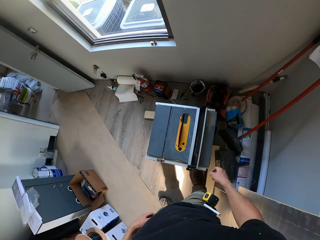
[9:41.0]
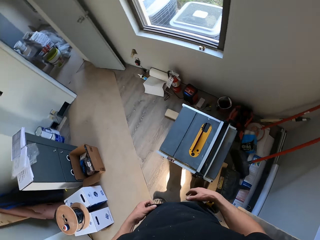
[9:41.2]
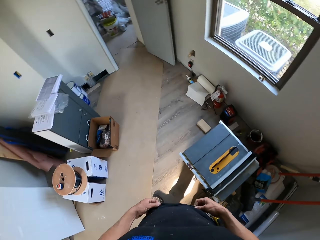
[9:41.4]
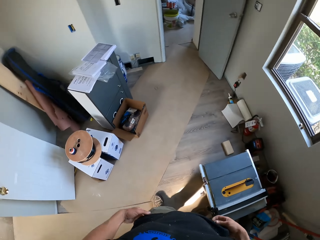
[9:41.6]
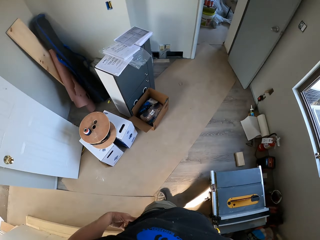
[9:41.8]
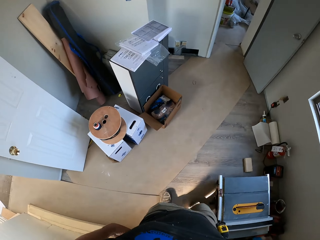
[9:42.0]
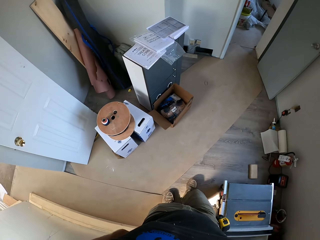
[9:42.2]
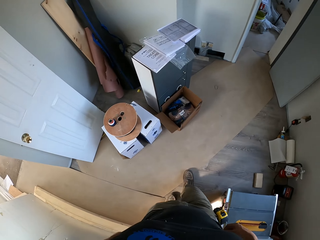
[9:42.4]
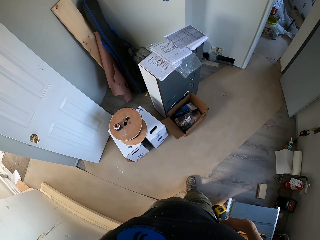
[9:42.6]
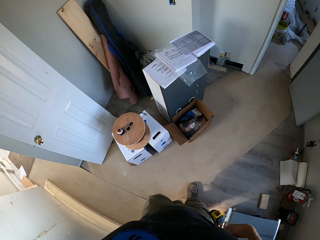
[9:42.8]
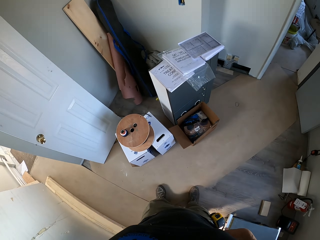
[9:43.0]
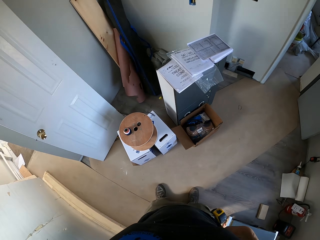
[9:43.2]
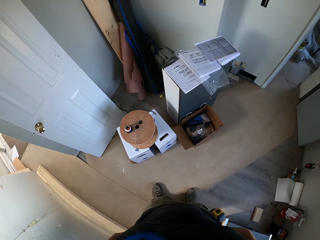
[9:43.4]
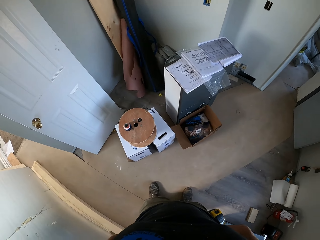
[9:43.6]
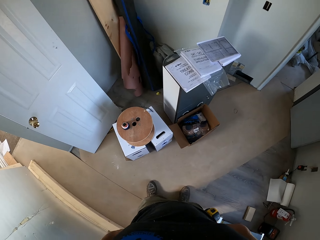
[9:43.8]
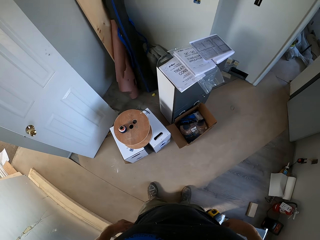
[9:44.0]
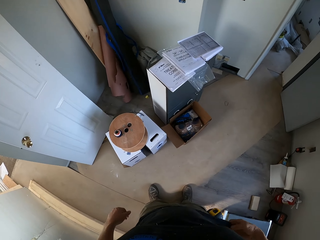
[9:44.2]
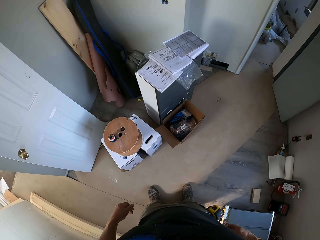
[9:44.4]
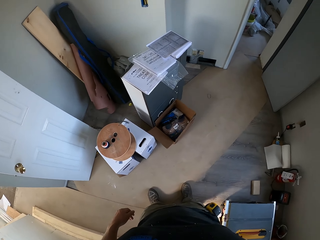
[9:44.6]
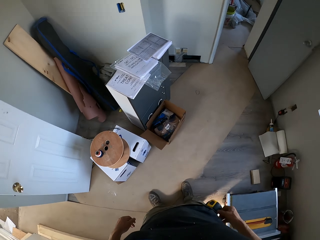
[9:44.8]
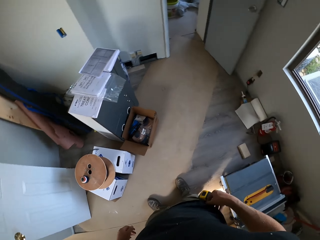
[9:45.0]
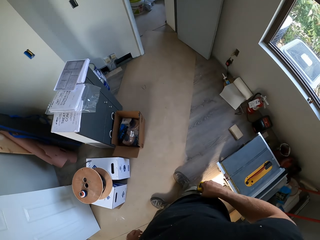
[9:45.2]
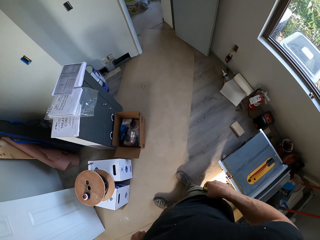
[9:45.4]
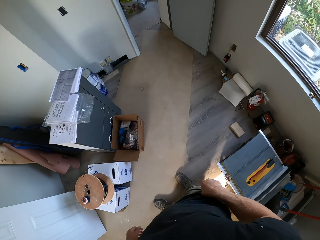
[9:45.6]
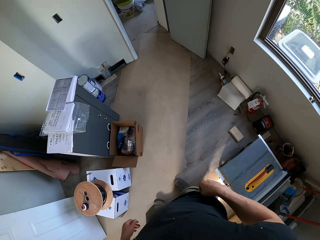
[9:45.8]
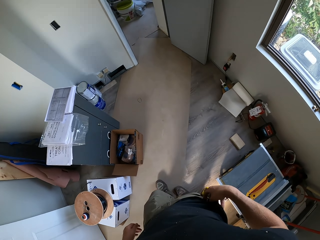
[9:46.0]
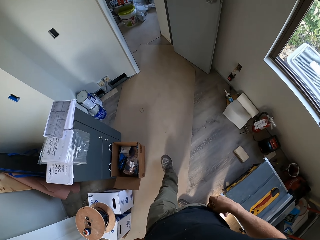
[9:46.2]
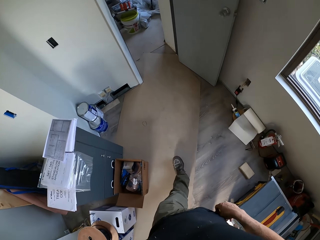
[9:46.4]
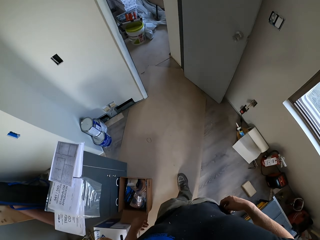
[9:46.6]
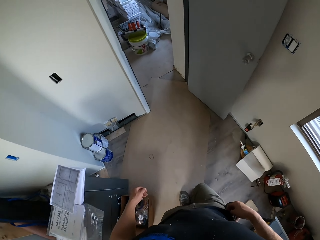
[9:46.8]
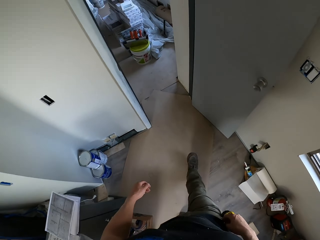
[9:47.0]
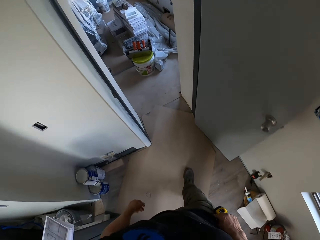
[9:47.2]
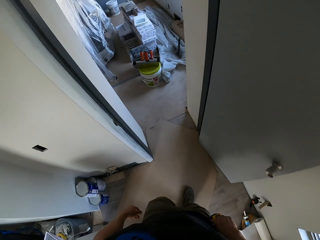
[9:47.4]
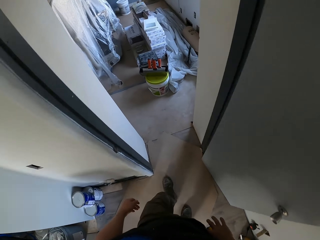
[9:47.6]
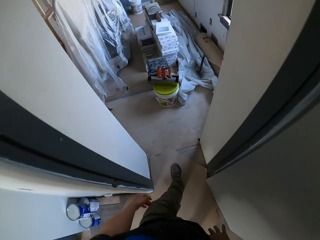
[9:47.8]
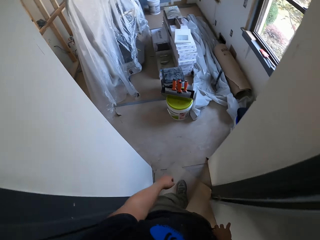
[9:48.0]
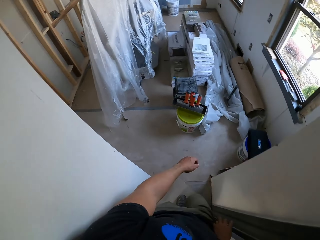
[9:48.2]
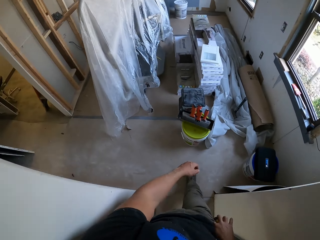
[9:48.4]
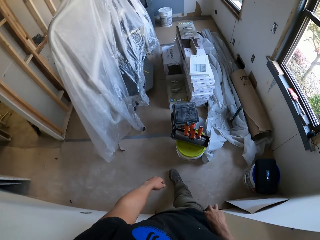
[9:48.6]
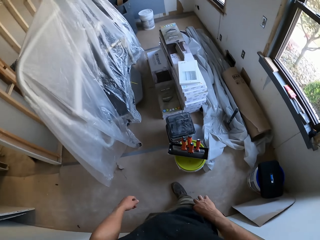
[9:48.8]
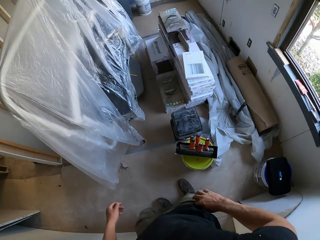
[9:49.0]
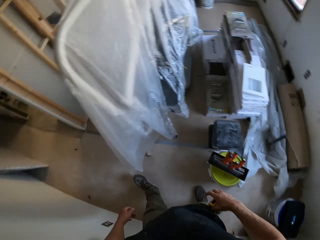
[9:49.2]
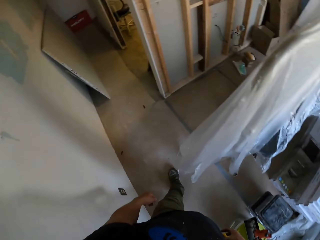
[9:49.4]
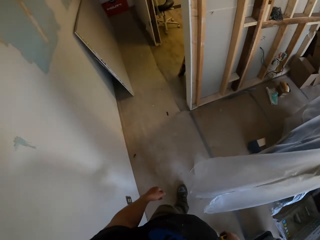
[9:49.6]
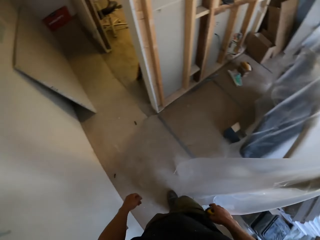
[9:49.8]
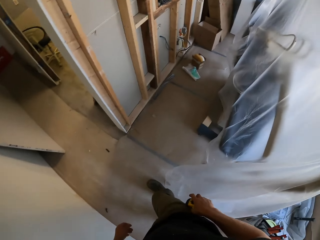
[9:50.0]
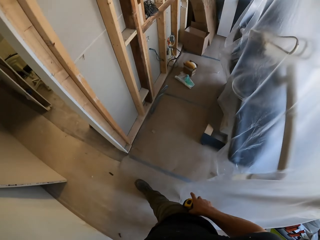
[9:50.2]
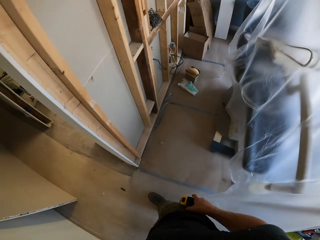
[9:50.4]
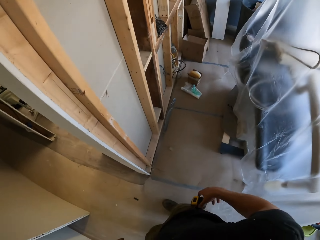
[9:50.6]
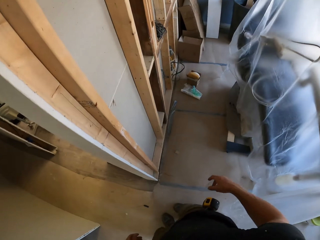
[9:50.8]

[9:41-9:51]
The camera wearer walks around.

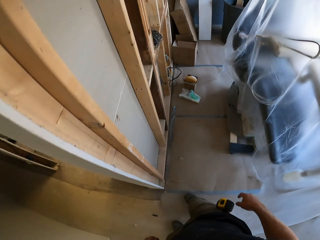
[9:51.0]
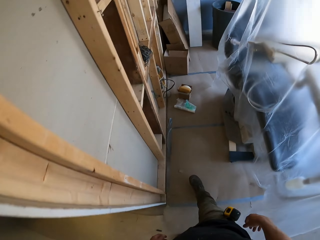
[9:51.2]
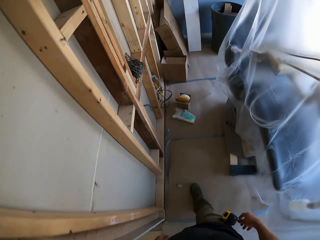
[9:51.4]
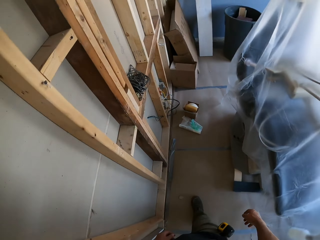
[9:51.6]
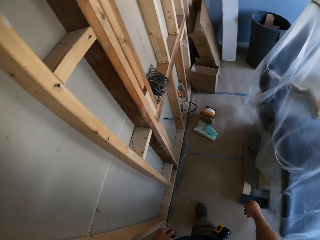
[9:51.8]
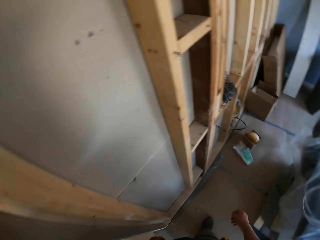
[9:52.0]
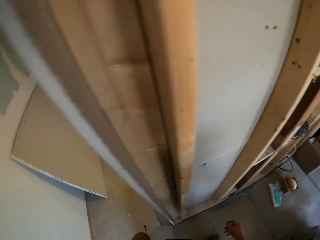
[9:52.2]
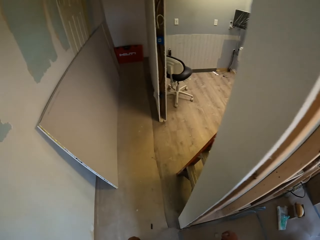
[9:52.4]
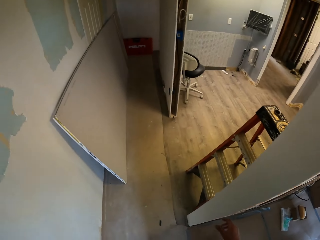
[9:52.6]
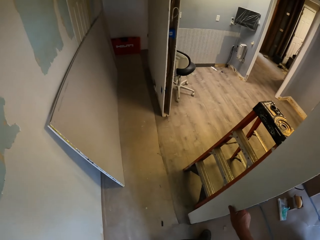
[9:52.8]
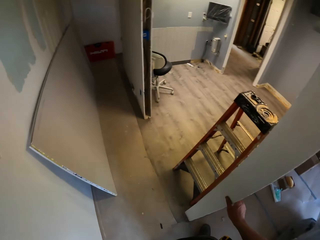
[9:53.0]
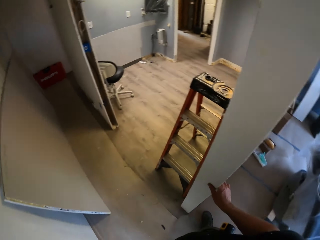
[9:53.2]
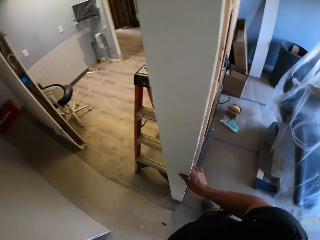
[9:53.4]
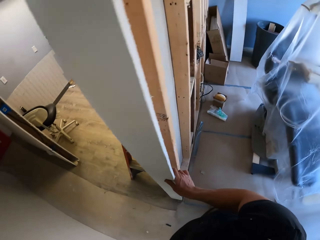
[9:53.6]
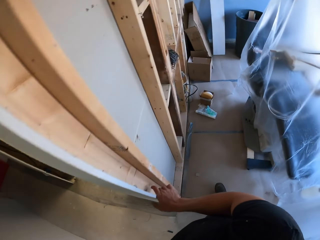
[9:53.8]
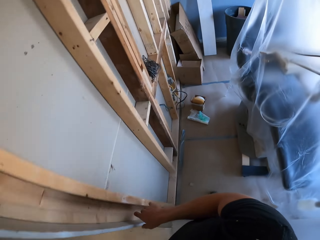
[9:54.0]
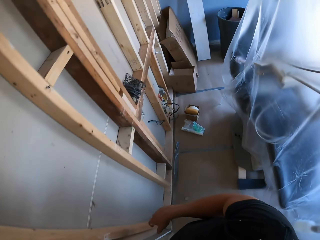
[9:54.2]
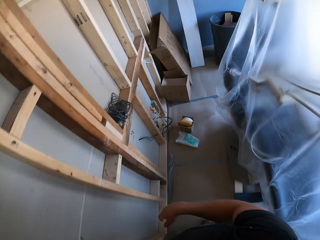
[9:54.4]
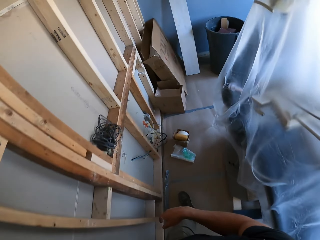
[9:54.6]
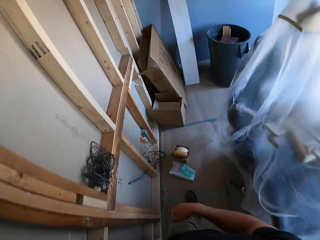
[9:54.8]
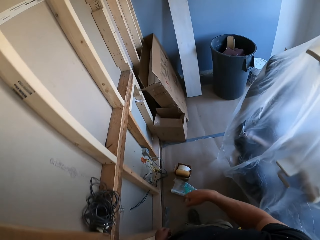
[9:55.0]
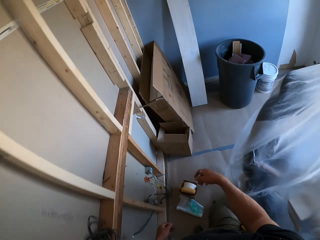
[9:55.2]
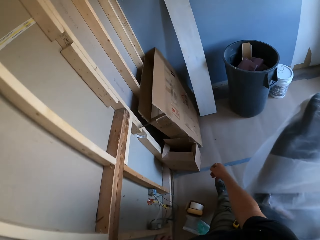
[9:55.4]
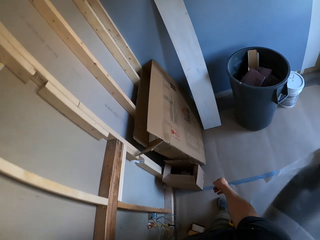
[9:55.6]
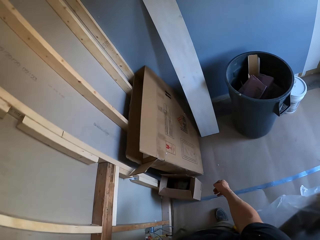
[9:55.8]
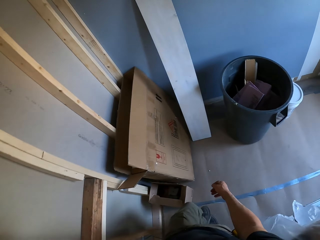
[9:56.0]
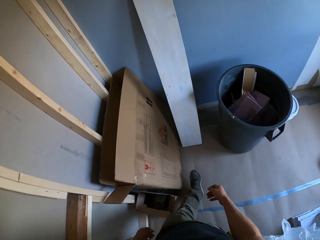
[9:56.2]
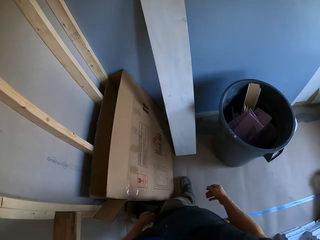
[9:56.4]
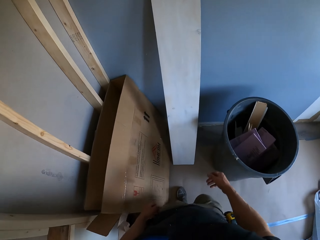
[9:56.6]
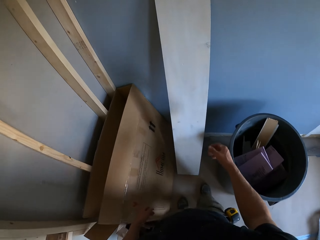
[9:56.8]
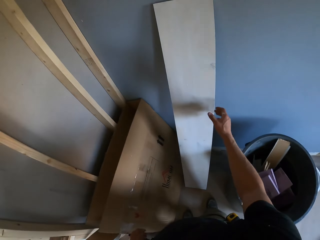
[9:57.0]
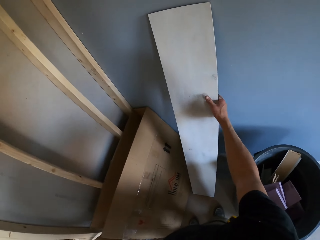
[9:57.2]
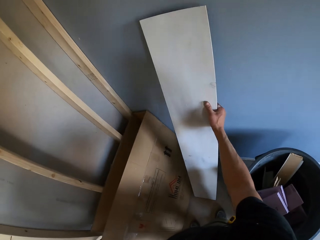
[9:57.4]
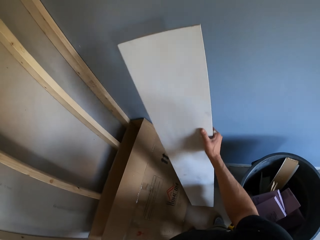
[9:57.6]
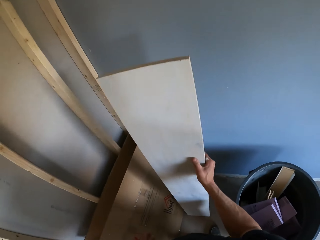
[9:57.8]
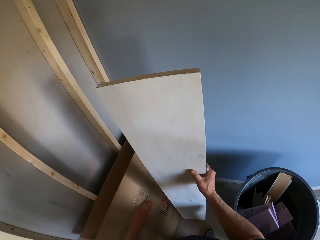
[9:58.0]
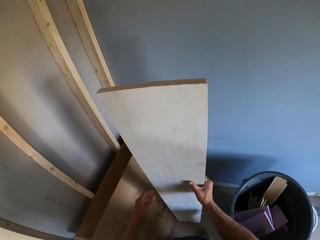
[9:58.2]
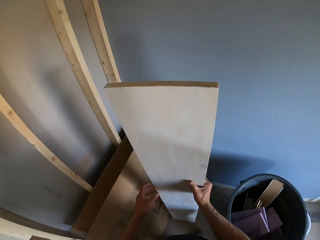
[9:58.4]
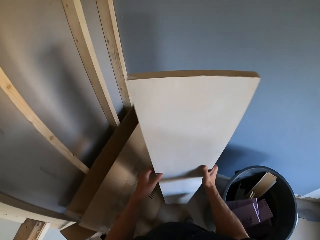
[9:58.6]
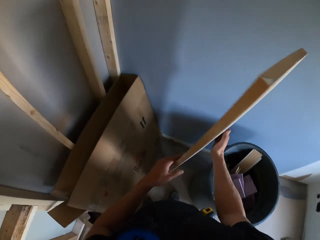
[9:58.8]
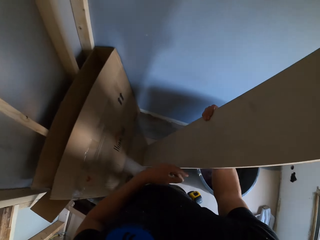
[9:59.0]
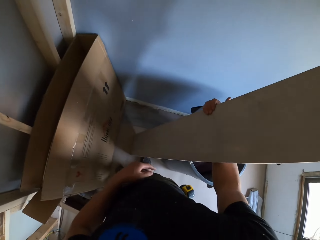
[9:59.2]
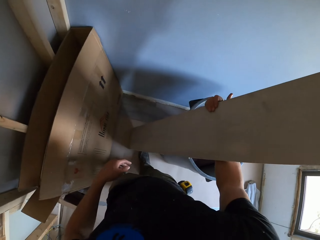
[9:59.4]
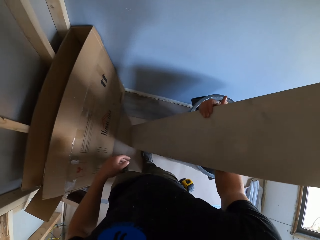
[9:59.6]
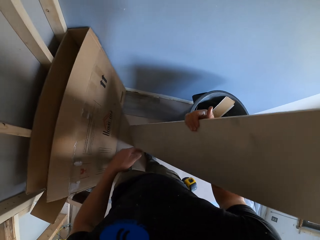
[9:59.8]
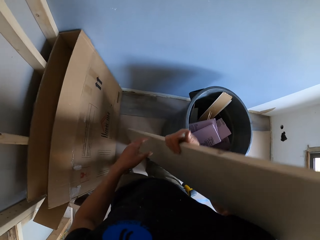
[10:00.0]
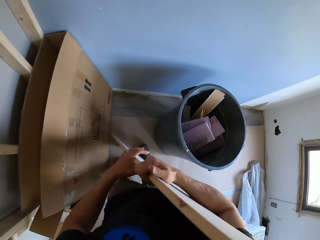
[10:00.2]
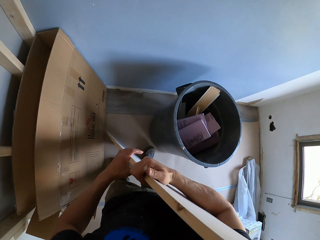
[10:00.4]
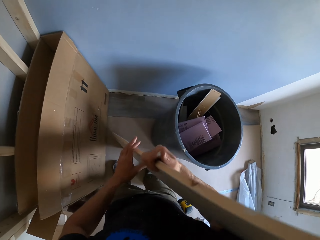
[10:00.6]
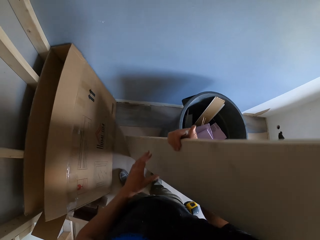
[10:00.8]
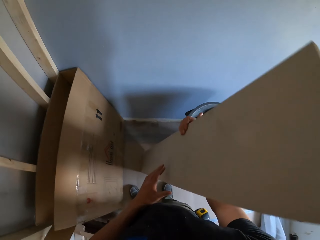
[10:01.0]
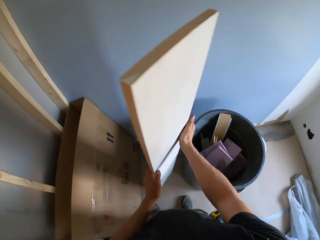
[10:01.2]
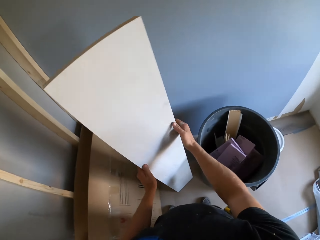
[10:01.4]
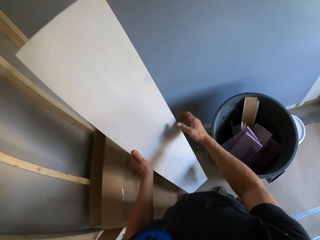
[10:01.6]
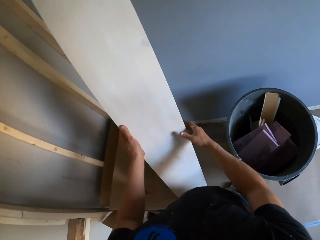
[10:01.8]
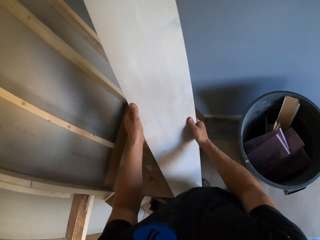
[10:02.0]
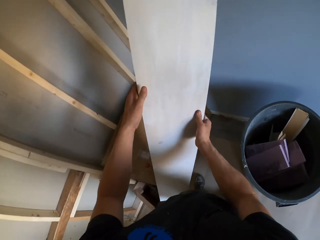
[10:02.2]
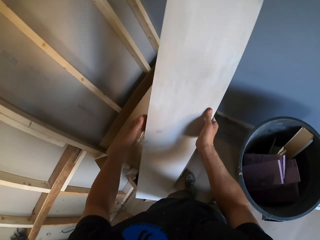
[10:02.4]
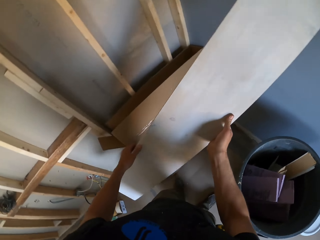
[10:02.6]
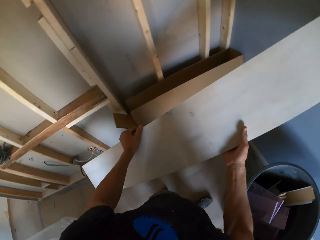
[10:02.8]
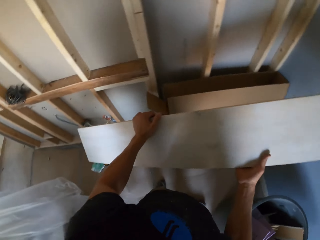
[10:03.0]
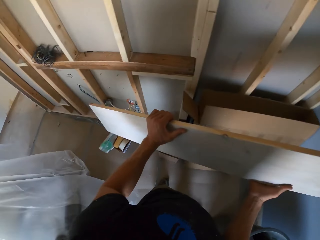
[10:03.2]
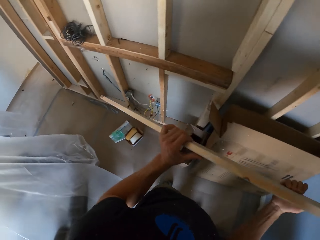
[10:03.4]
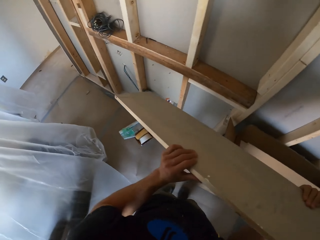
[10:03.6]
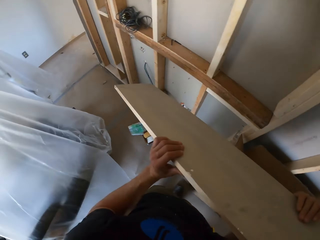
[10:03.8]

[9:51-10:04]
The camera wearer holds a wood with his hand. He picks the wood from the wall.
